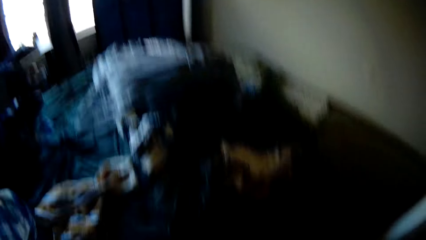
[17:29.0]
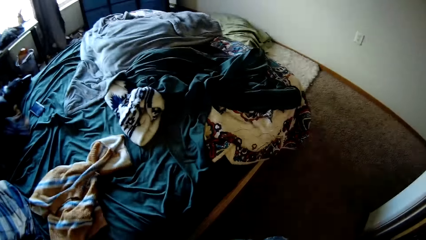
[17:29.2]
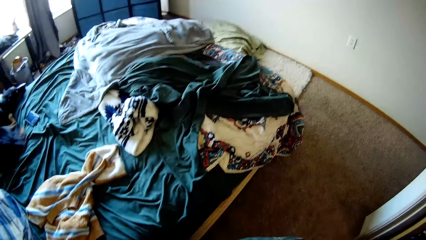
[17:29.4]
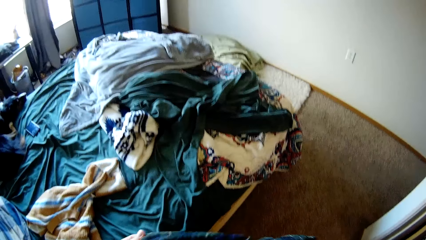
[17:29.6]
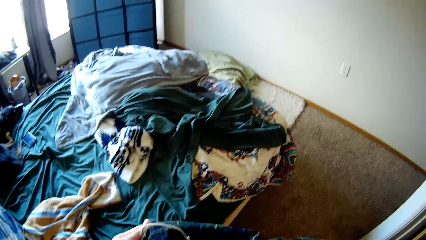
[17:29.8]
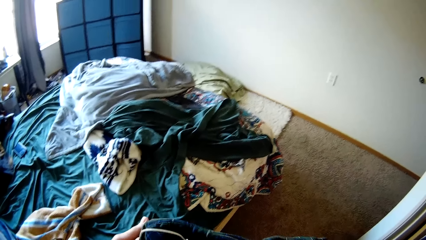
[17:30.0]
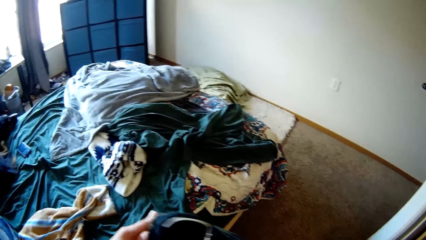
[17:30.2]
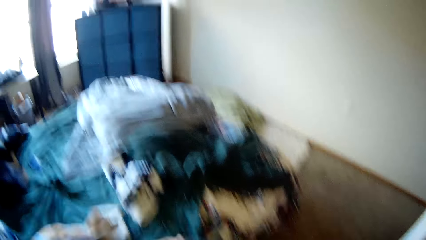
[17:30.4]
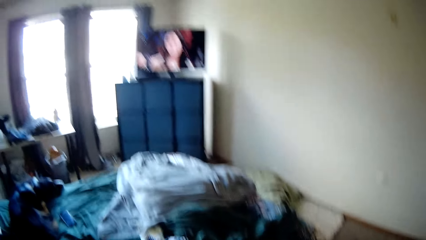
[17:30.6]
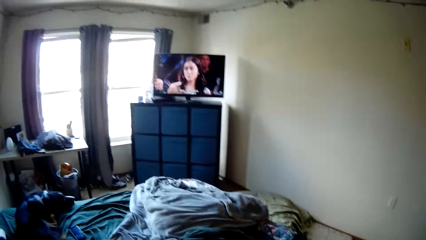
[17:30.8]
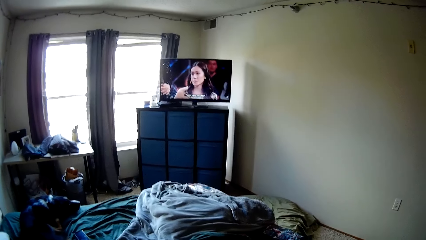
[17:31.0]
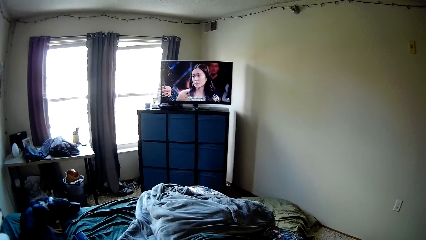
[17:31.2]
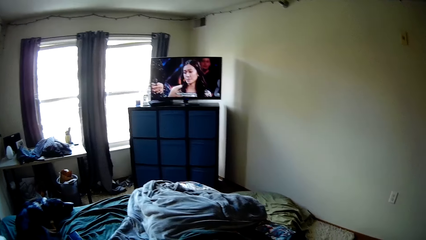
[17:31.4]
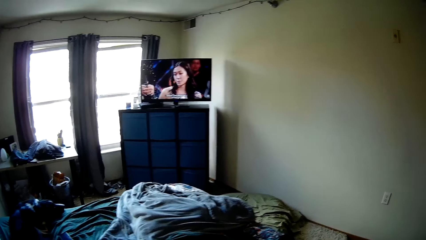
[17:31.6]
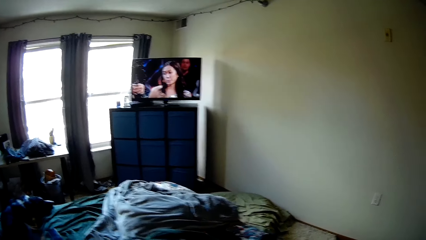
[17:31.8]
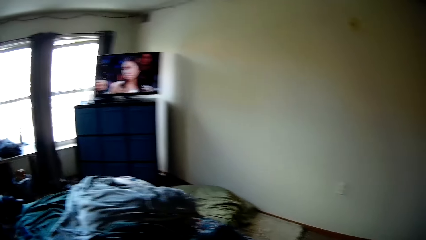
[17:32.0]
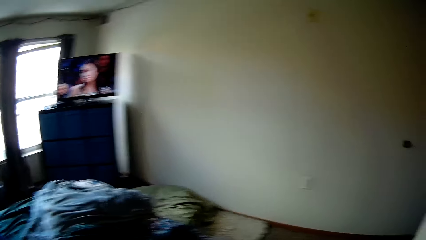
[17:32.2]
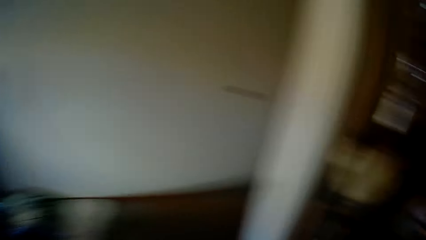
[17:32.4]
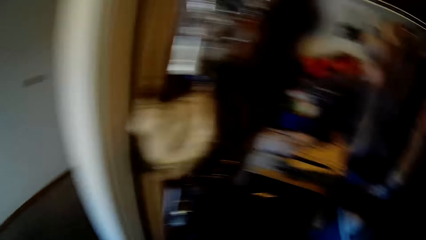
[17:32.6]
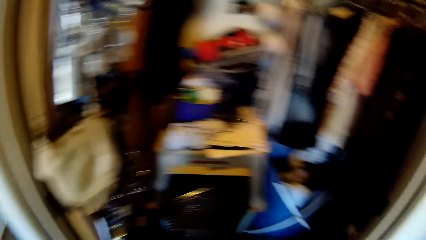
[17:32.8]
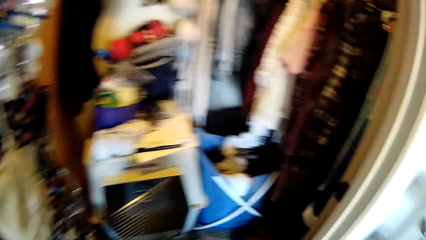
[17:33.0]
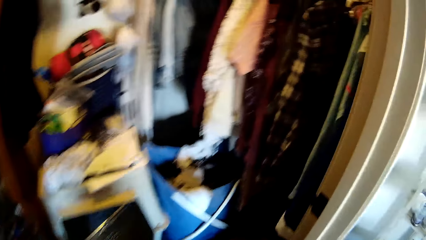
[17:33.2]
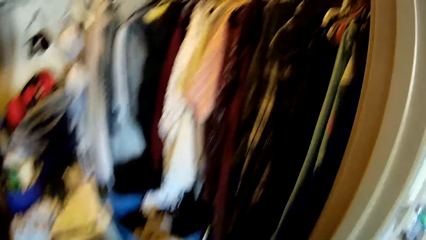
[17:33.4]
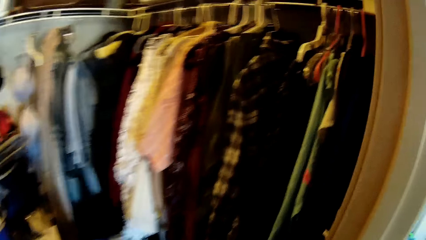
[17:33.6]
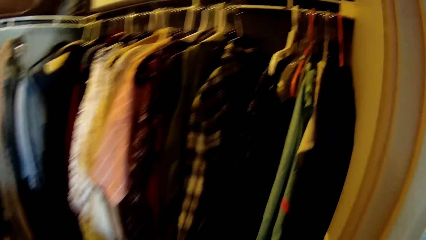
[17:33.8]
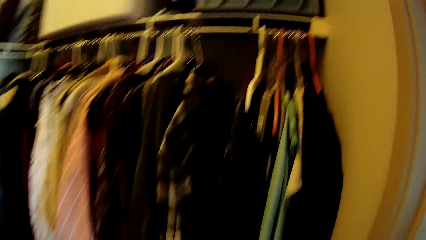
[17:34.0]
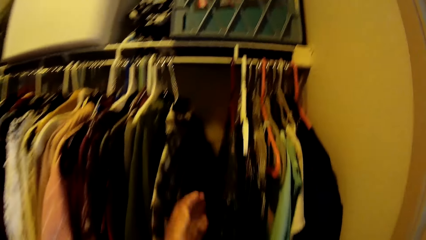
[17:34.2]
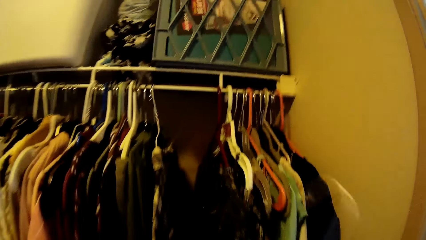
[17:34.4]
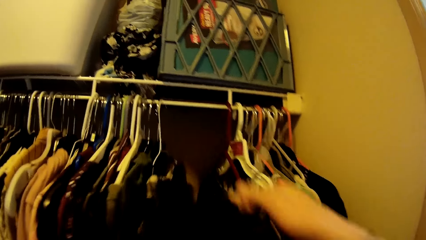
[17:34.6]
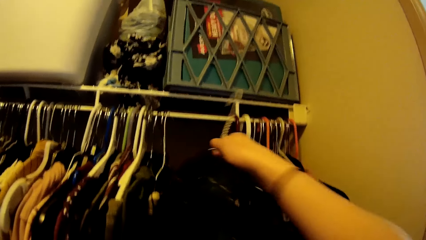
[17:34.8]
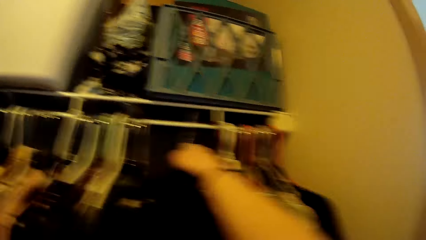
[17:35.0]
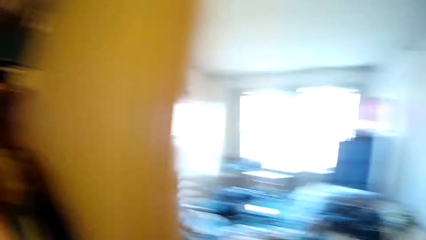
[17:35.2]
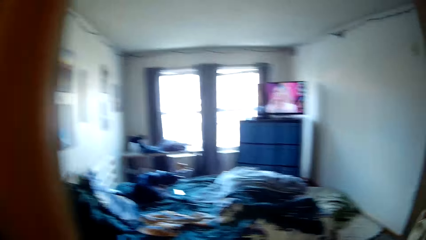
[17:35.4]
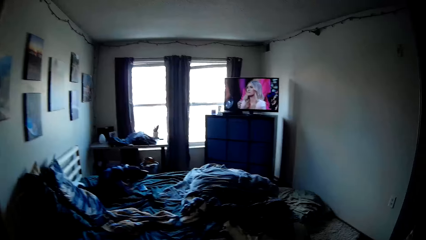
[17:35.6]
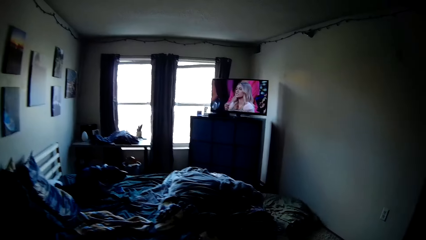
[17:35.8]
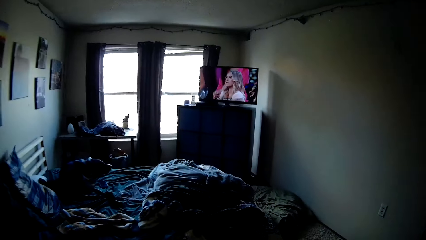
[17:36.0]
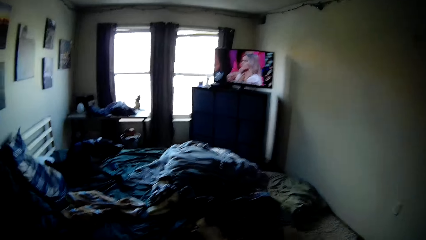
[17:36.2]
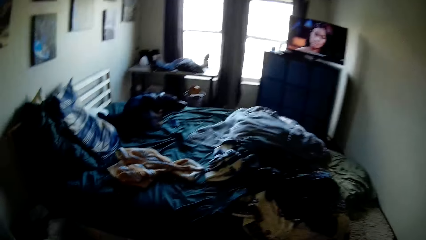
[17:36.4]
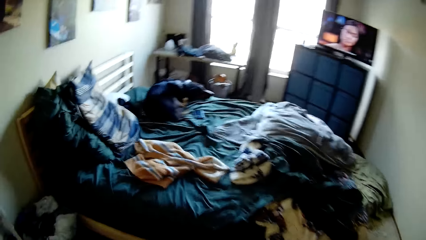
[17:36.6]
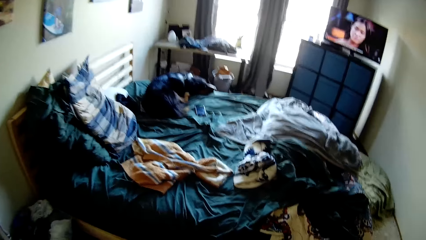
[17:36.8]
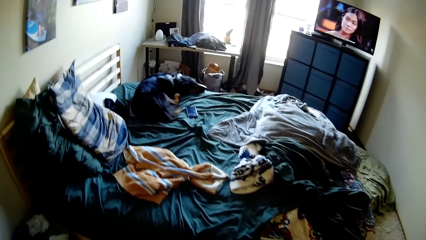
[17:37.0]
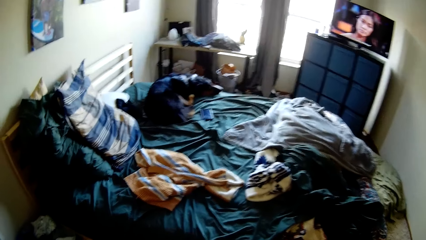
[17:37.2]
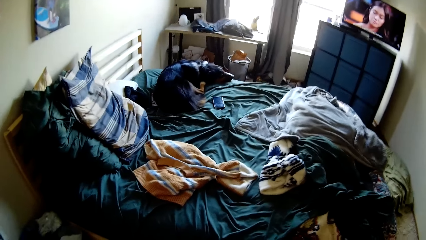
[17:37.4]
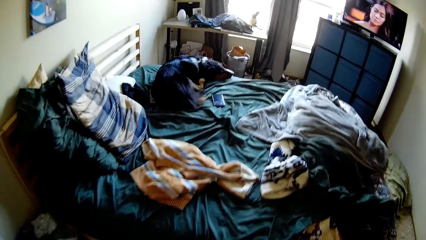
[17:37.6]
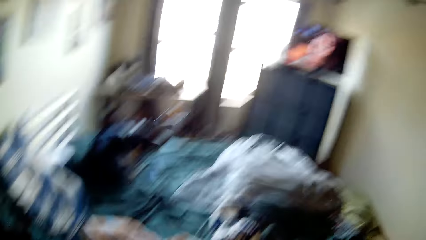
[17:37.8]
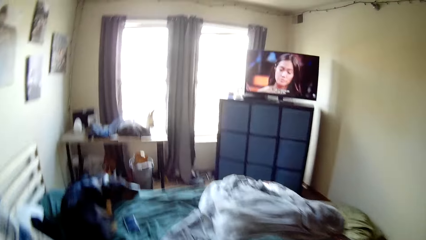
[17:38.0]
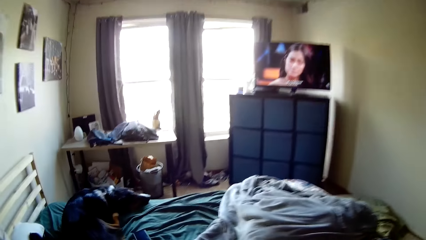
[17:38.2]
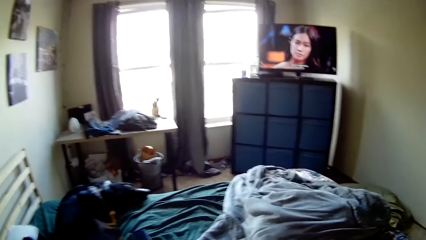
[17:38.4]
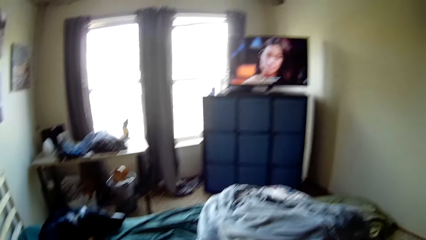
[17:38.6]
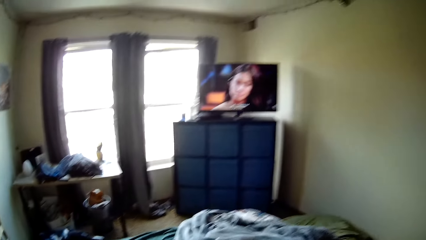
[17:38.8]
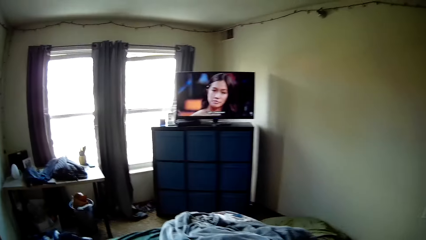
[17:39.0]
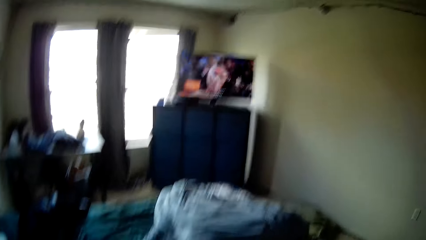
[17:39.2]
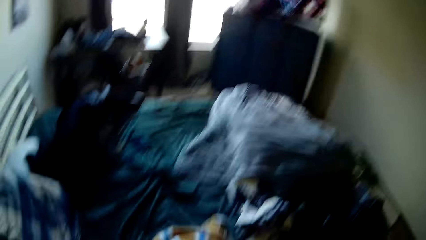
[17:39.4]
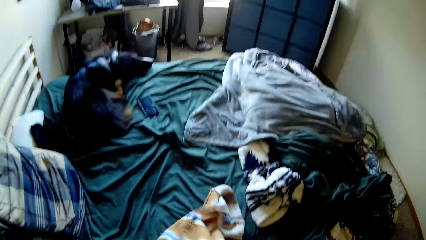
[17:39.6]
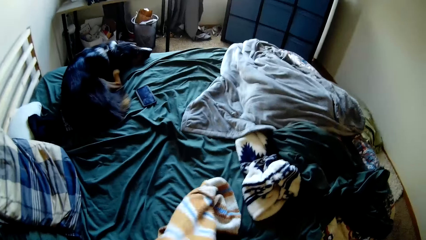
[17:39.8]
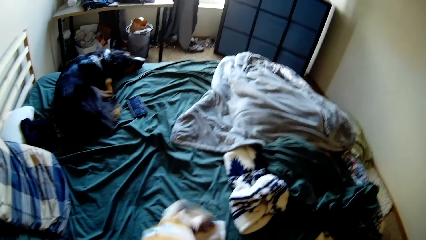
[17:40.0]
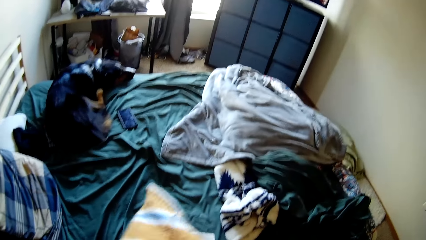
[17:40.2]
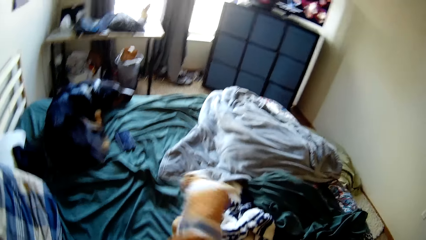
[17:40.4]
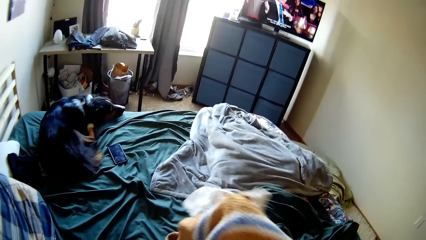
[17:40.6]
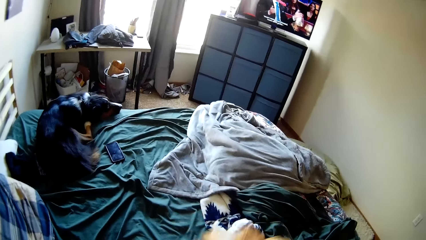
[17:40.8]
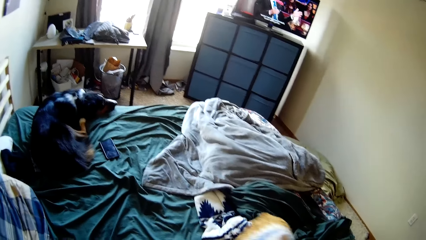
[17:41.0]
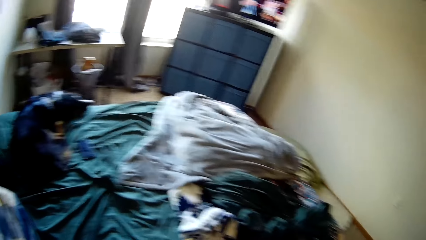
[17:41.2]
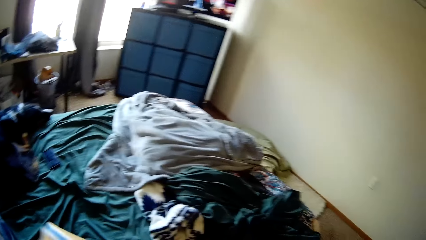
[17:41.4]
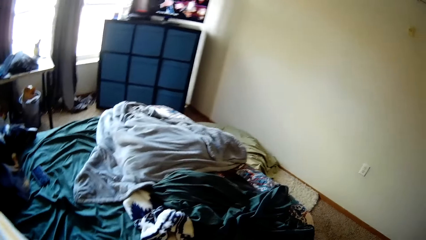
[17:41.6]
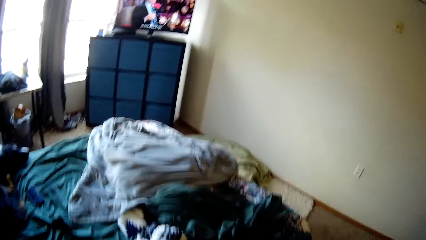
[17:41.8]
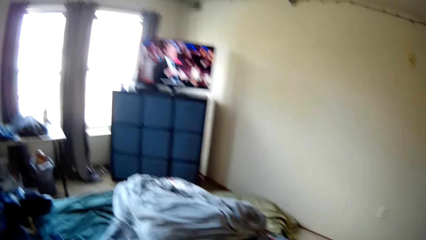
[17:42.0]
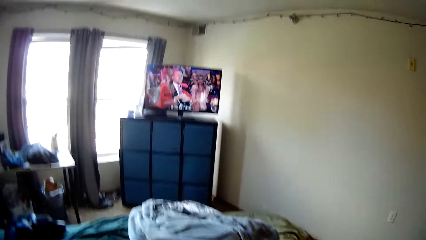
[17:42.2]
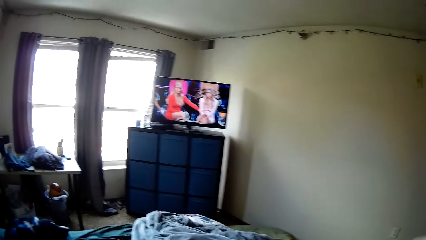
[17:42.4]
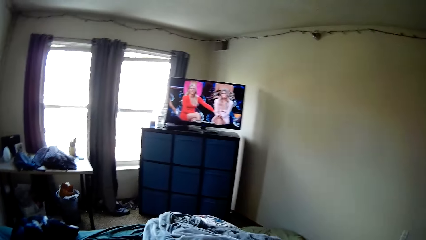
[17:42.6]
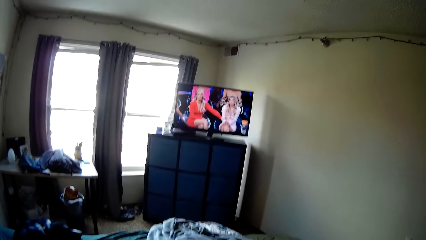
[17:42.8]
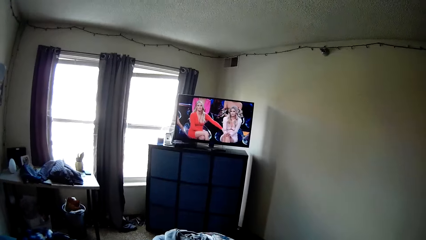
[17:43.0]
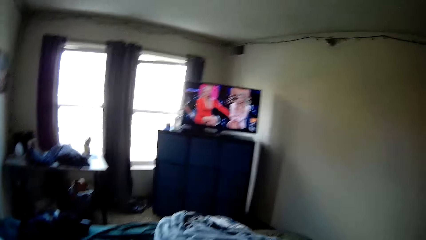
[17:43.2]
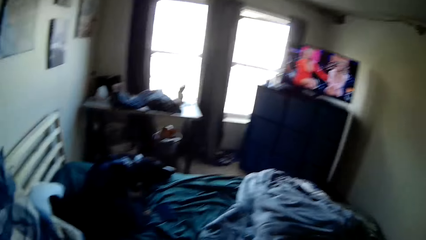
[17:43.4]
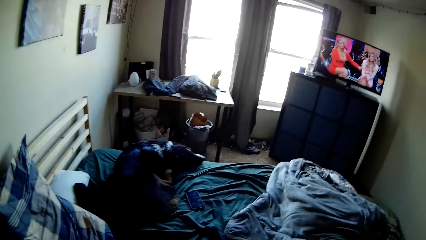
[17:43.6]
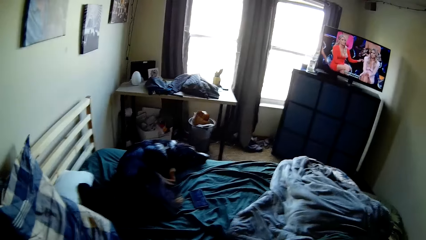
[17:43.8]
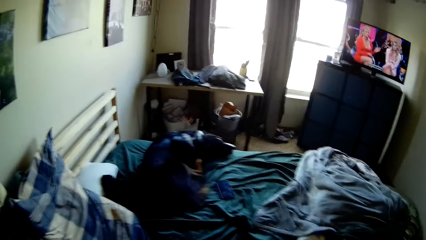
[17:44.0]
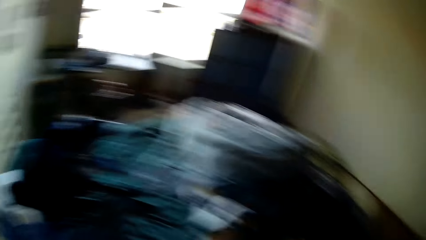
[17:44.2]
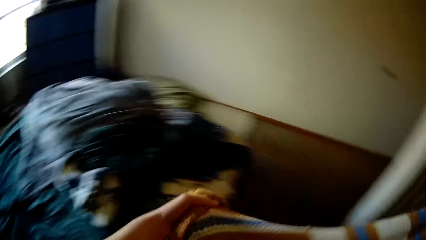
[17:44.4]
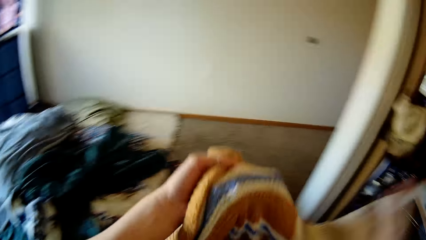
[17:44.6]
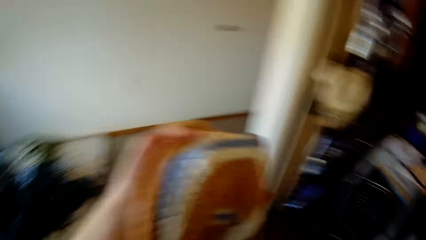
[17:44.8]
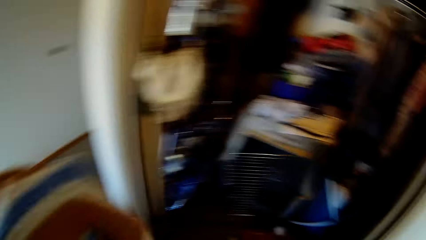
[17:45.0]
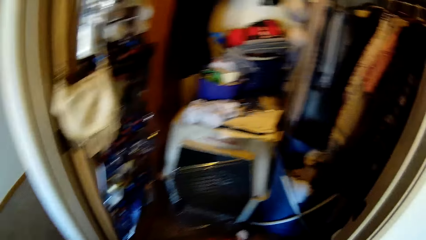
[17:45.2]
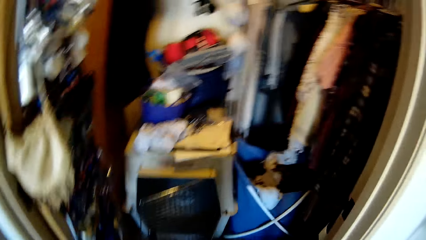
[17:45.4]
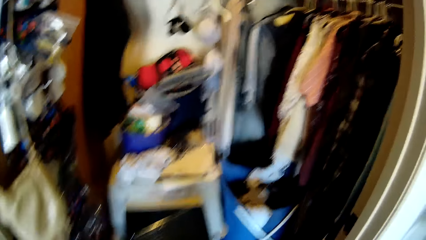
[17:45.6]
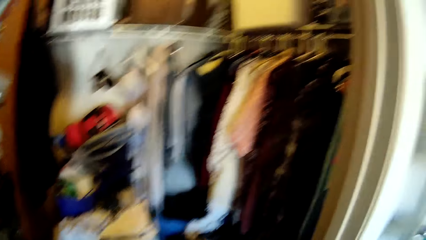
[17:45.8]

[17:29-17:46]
The camera wearer walks around the room. They put the hung shirt on the closet rack. They walk around the room. They pick up a cardigan from the bed. They turn around the room and walk around the room.
